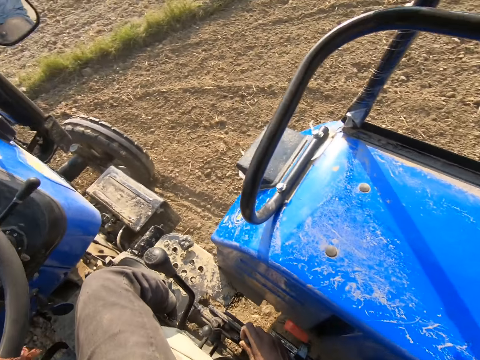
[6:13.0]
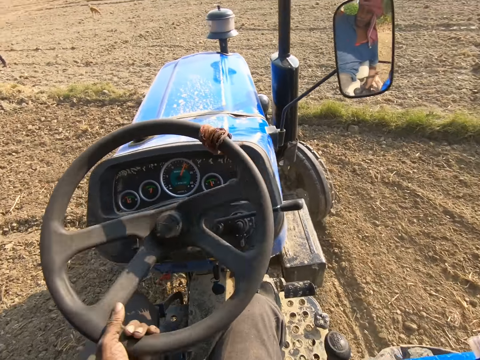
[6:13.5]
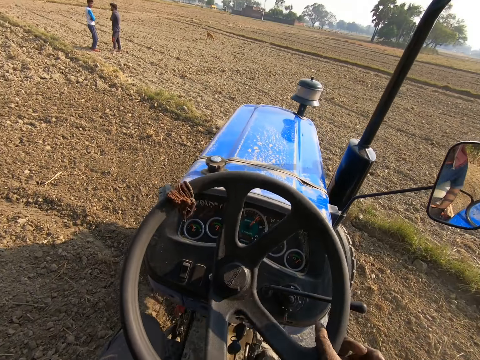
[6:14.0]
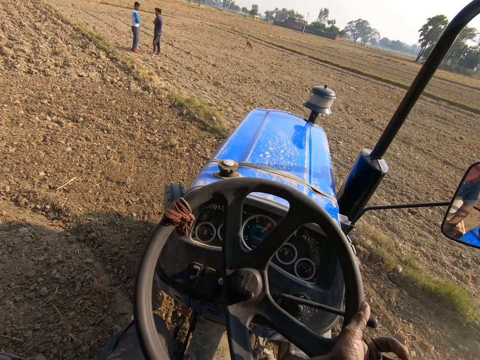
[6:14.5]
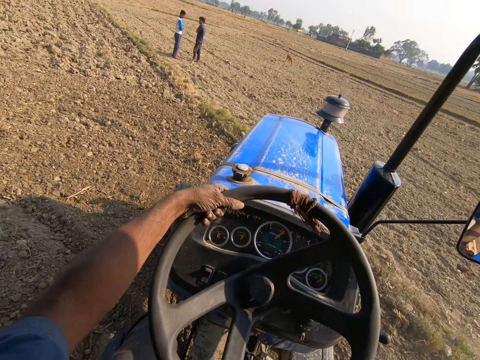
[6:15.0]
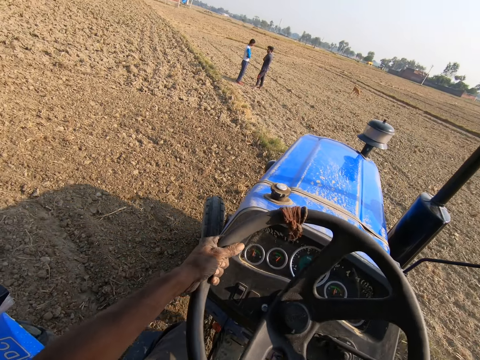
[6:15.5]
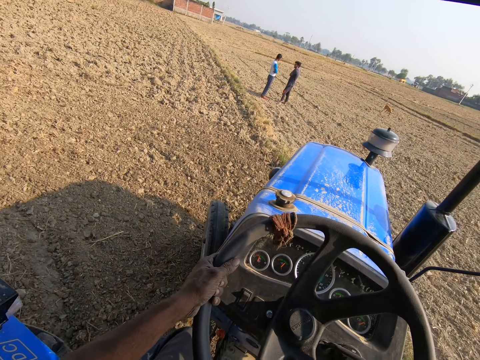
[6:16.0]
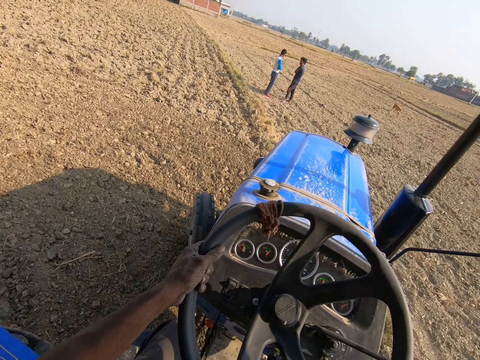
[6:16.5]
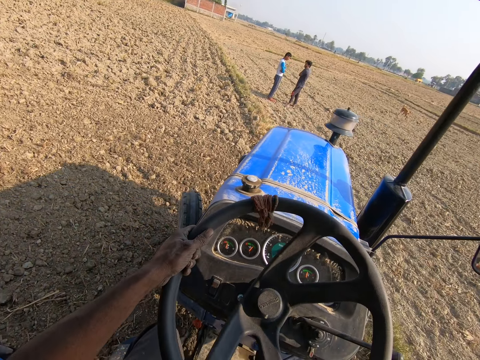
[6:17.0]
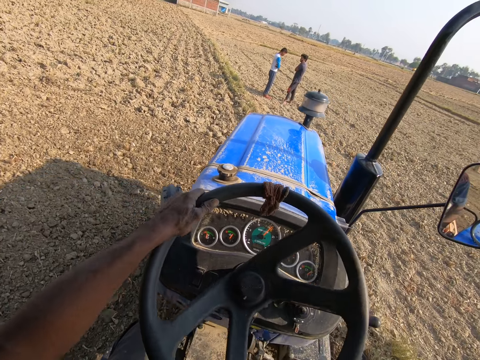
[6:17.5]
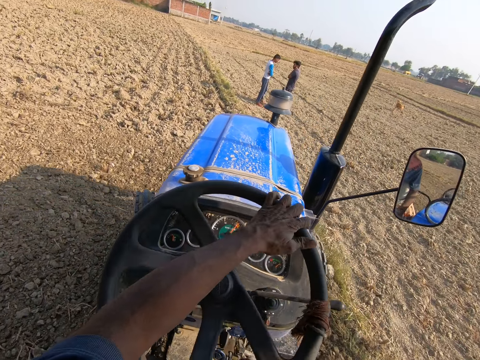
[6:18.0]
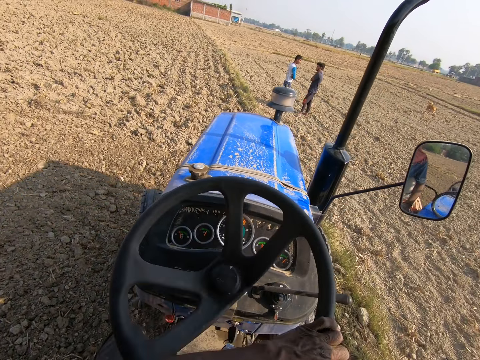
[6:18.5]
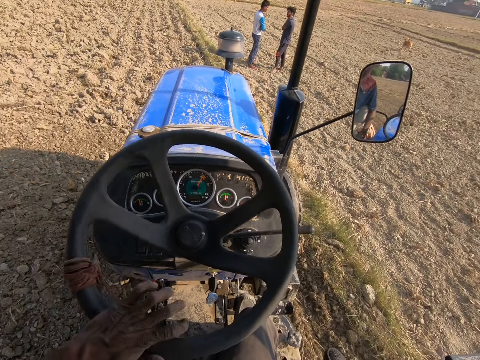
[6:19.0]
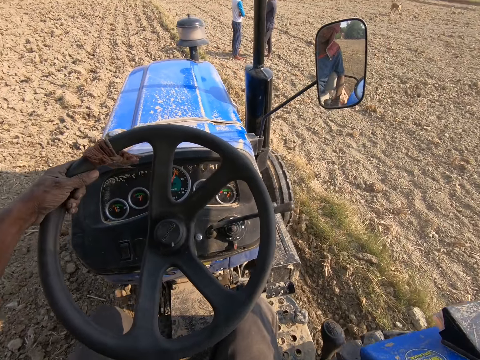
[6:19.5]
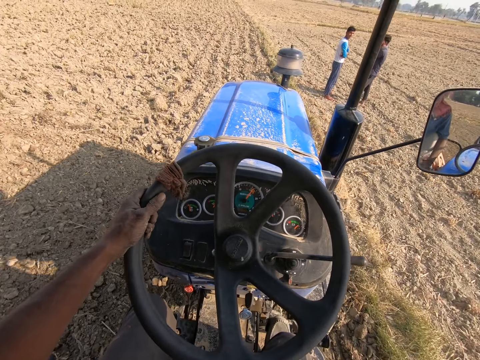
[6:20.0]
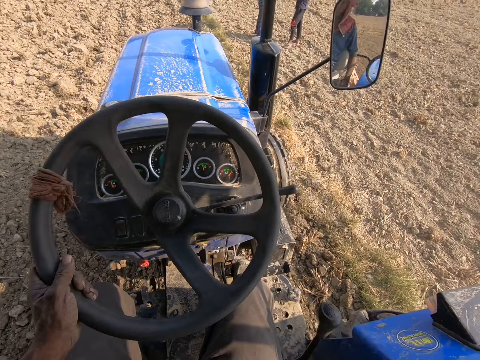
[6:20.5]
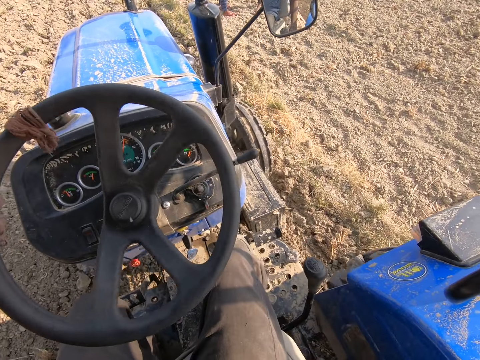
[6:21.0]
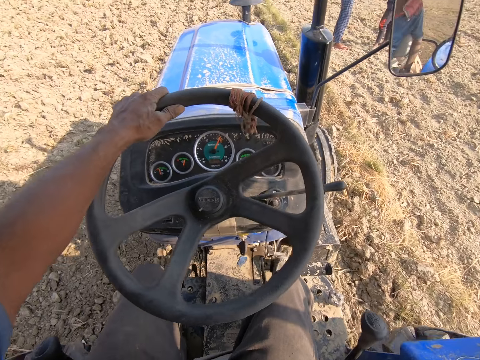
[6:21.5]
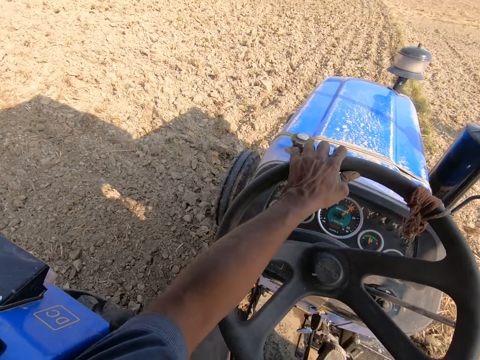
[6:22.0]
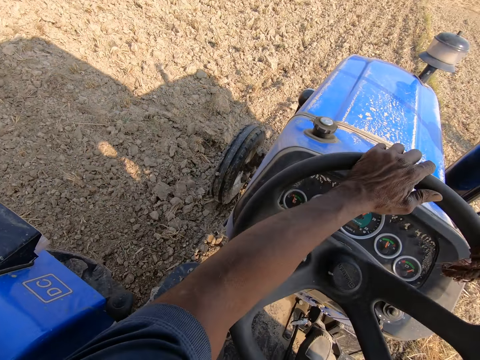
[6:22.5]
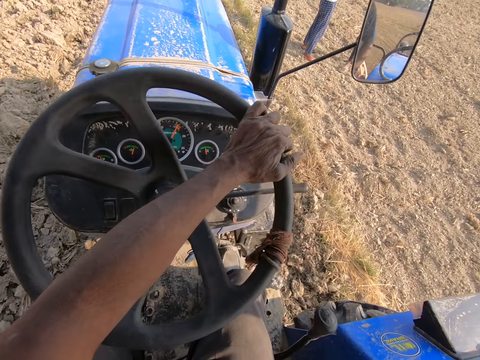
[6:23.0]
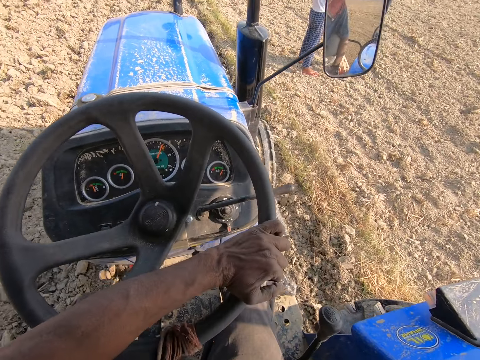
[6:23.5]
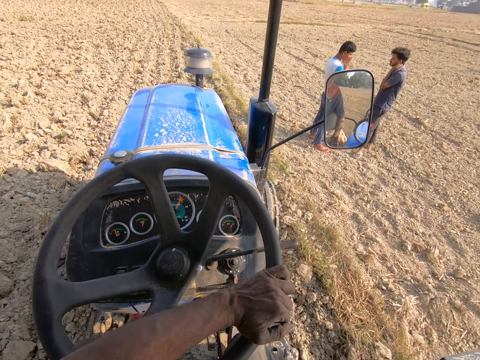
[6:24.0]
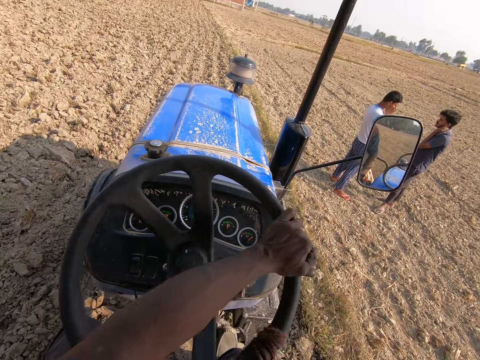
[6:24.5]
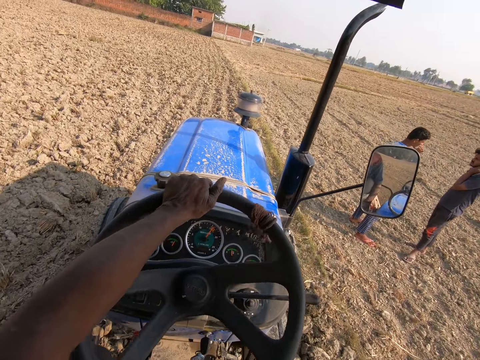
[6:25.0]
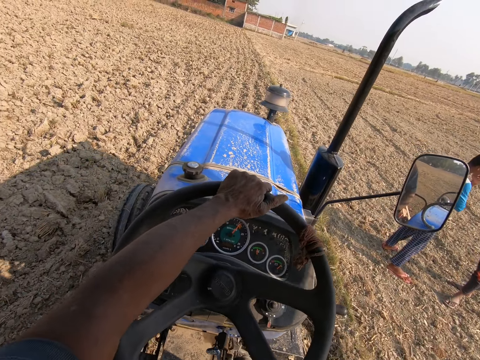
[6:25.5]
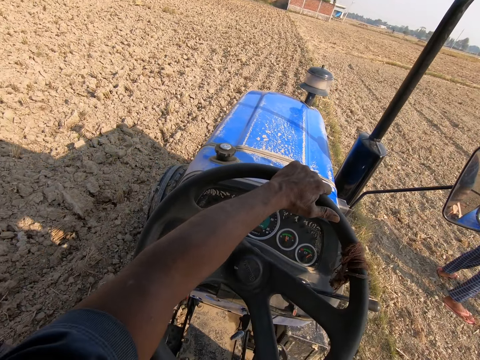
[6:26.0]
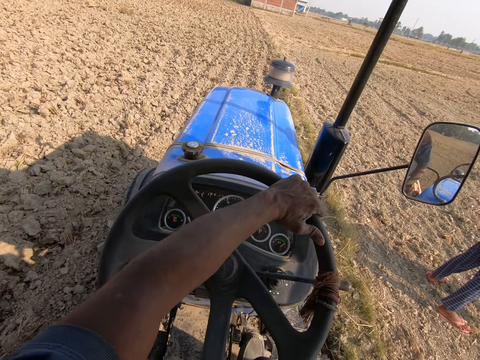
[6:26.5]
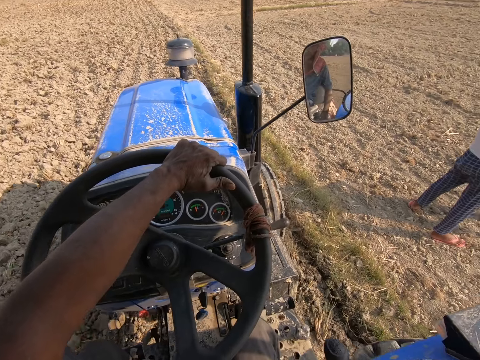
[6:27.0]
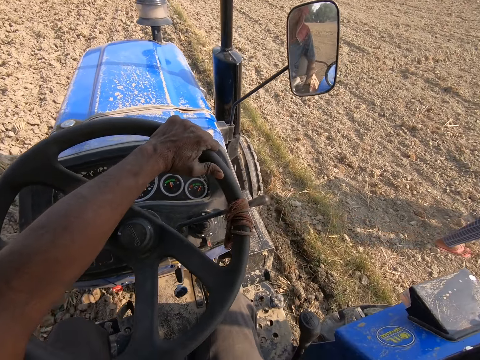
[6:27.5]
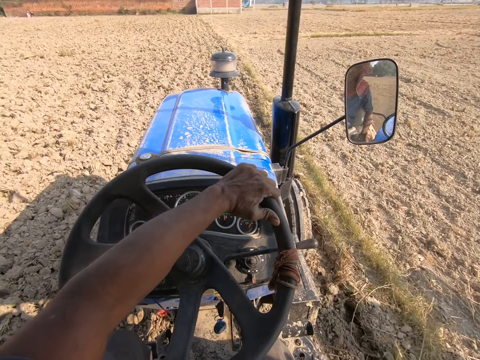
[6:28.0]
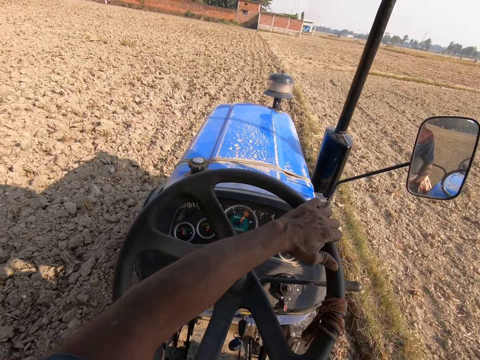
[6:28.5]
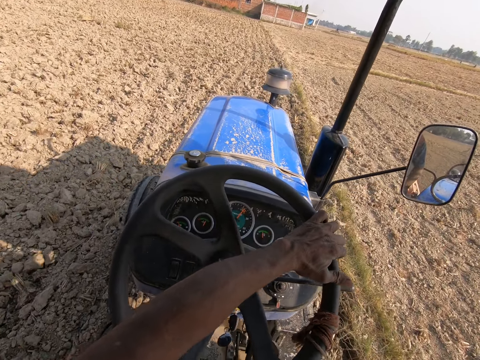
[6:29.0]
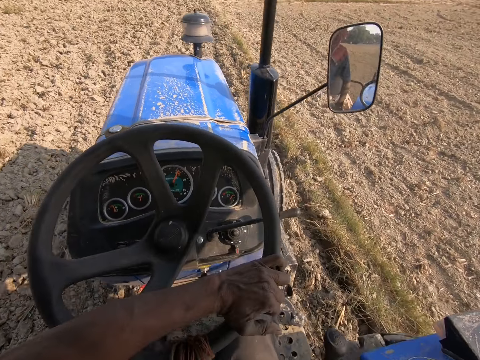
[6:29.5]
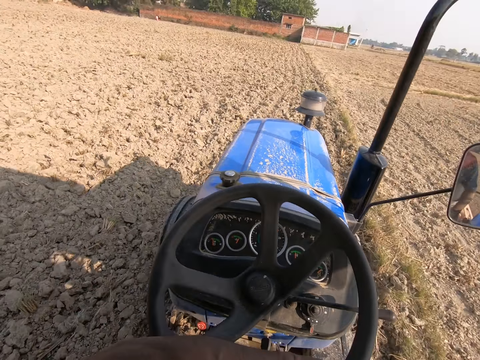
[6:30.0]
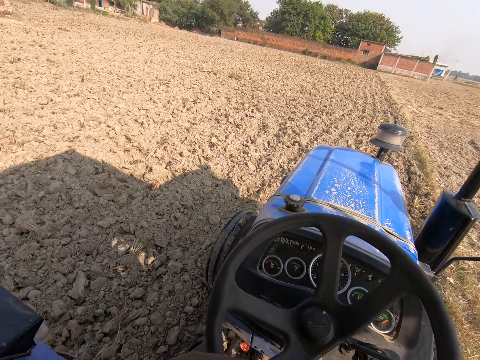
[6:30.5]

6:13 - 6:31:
A man stands on the farm. Another man stands next to the first man. The camera wearer drives the tractor on the farm. The other man stands next to the first man. The first man stands on the farm. The other man moves forward.

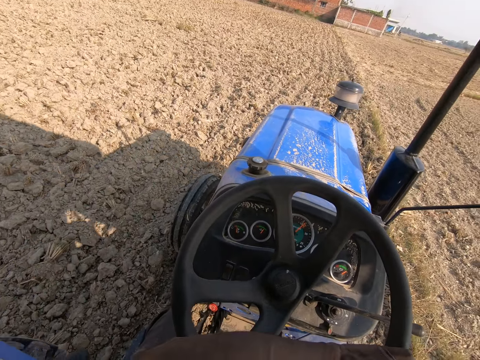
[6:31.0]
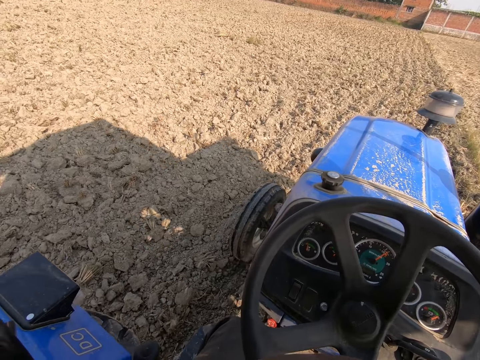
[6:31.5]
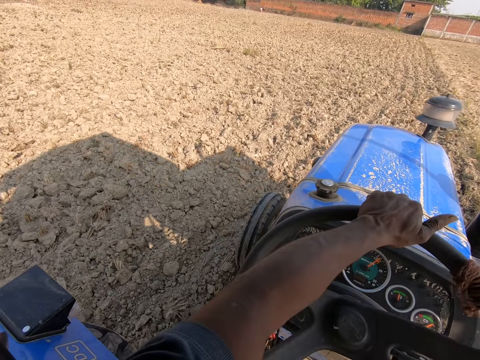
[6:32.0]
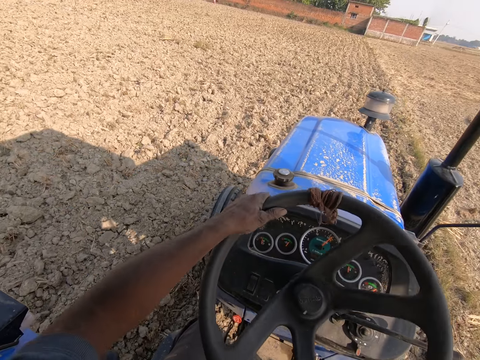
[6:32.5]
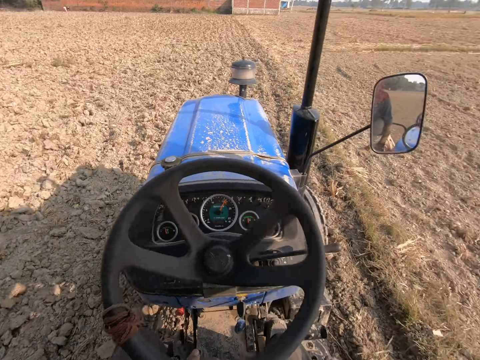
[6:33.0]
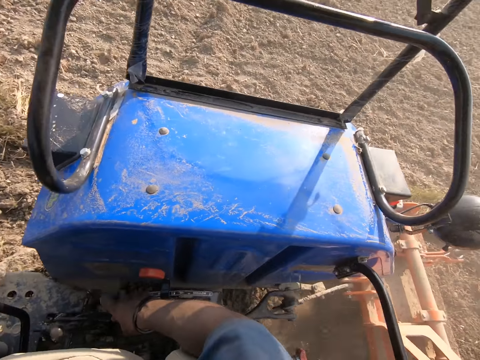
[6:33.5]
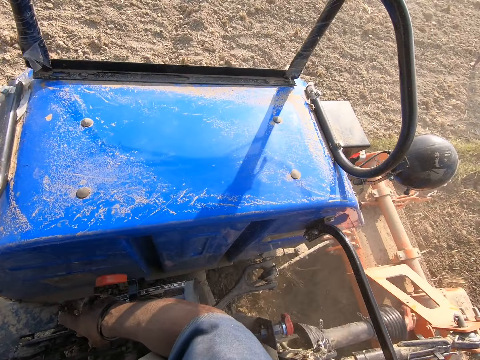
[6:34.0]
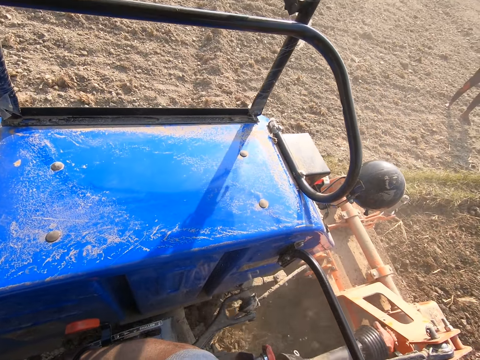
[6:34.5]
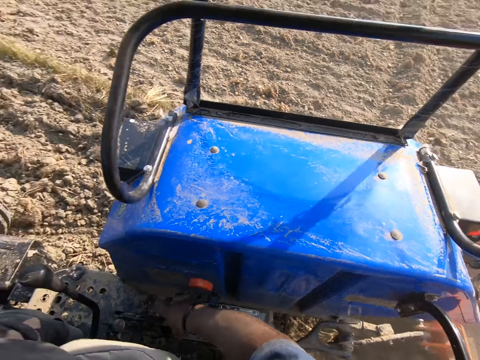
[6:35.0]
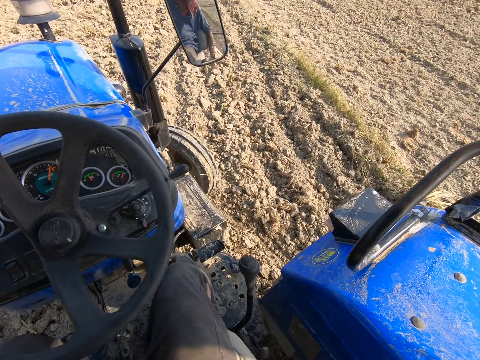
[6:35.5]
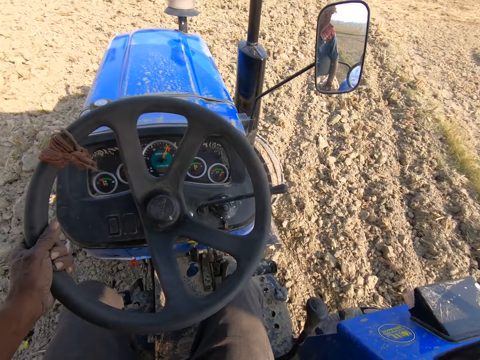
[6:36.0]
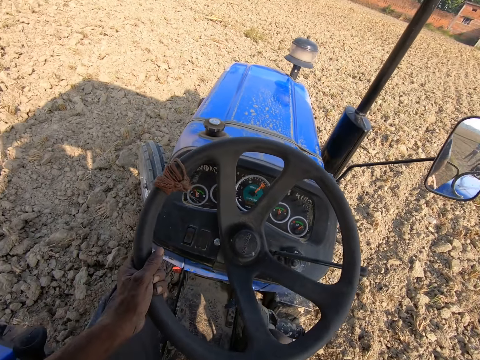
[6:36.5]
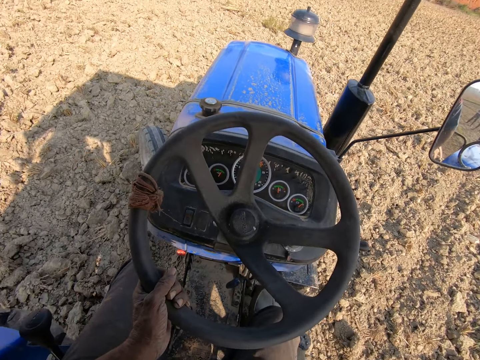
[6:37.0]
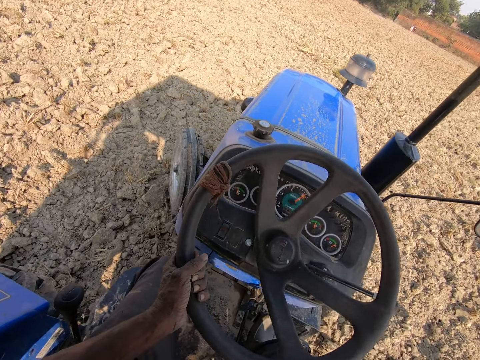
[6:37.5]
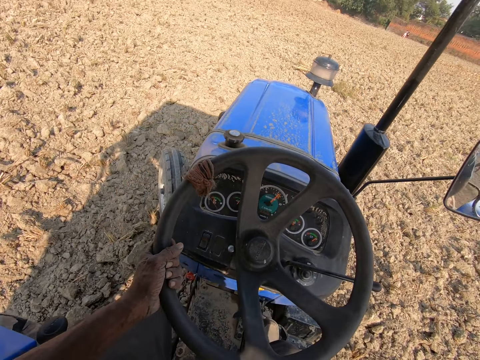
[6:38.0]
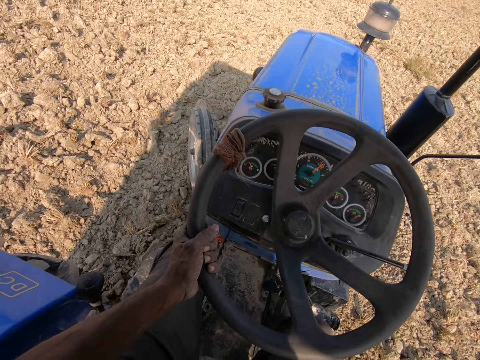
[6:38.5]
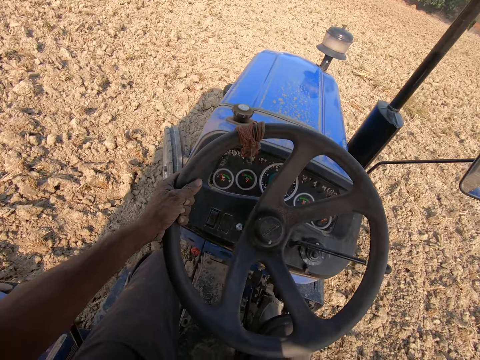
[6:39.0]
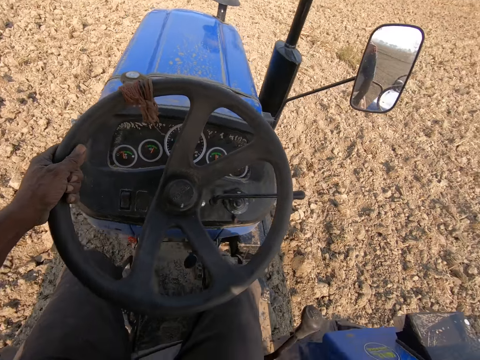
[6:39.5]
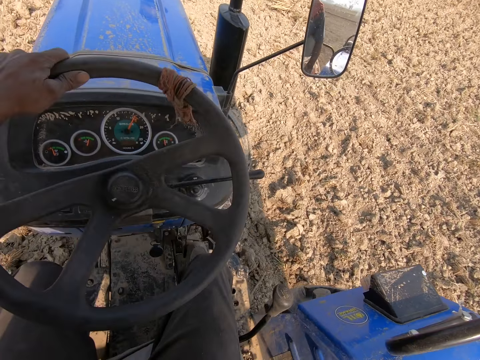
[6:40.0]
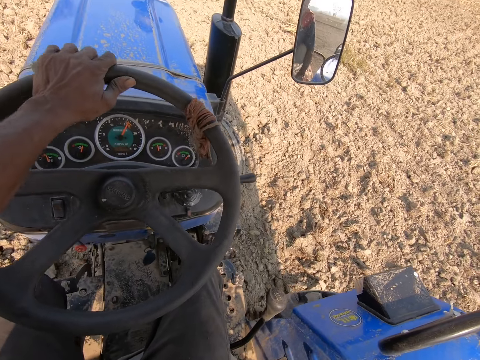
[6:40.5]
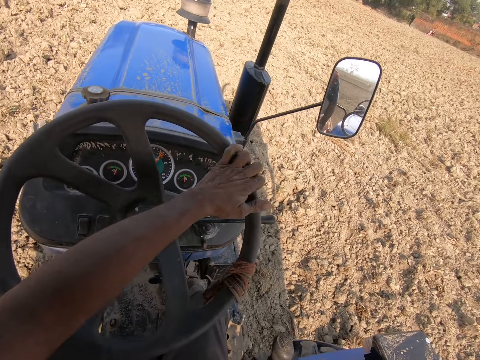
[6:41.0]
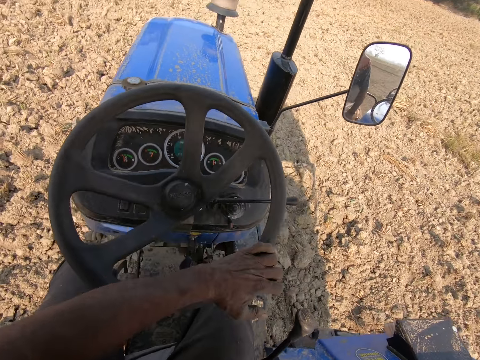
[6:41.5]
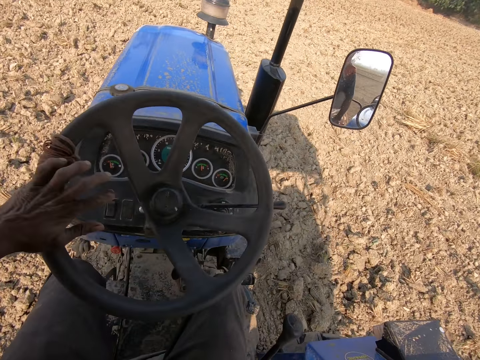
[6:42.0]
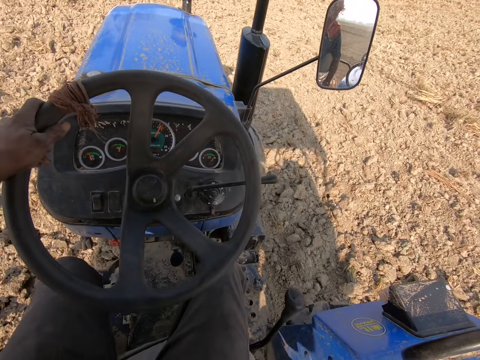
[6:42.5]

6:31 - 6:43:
The camera wearer looks around. He drives the tractor on the farm. He turns the steering of the tractor with his left hand.
